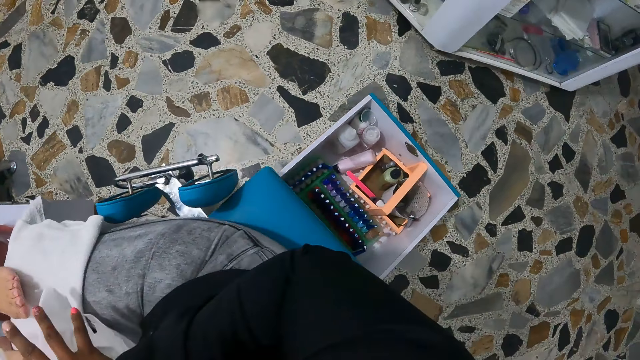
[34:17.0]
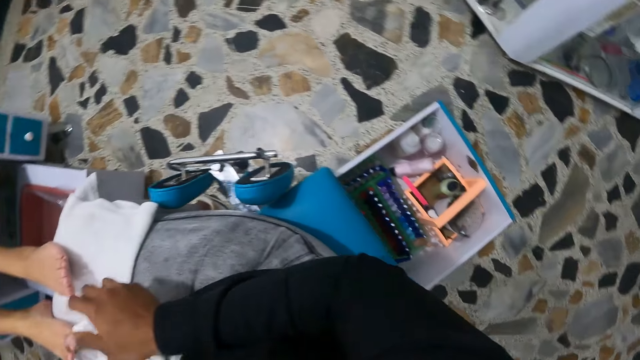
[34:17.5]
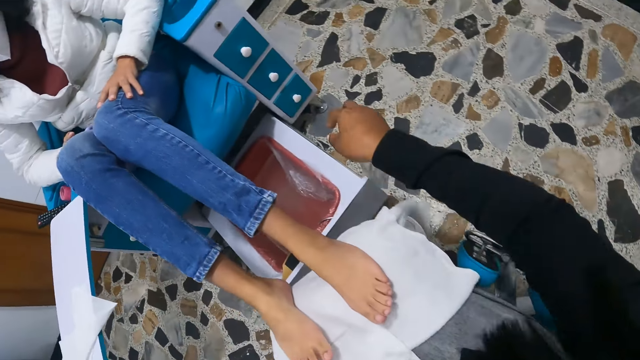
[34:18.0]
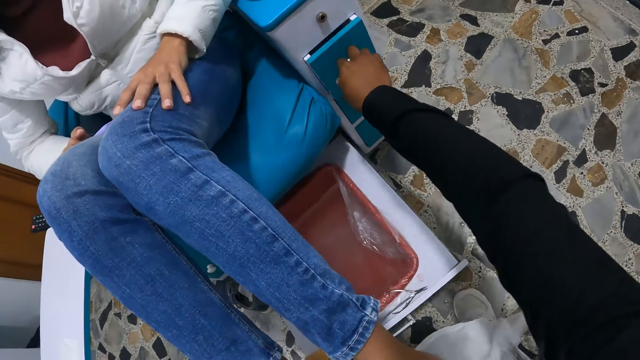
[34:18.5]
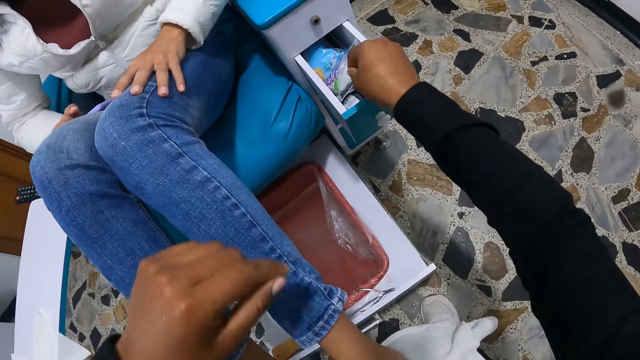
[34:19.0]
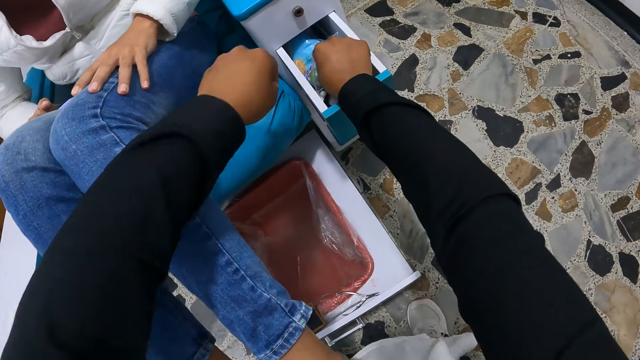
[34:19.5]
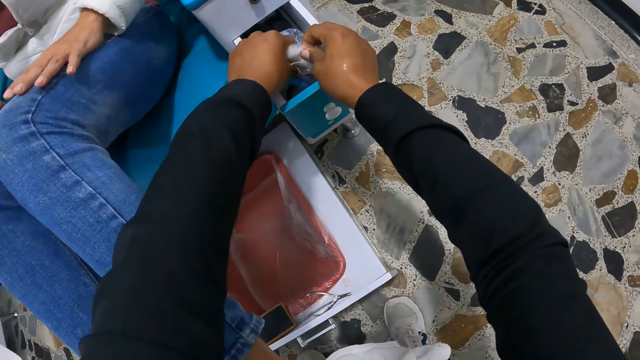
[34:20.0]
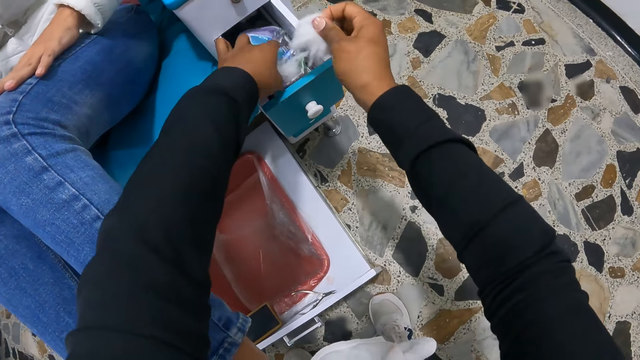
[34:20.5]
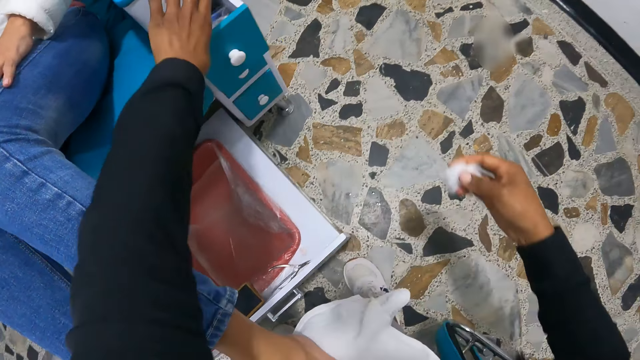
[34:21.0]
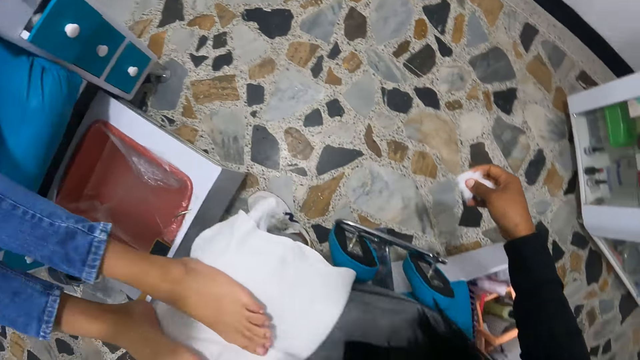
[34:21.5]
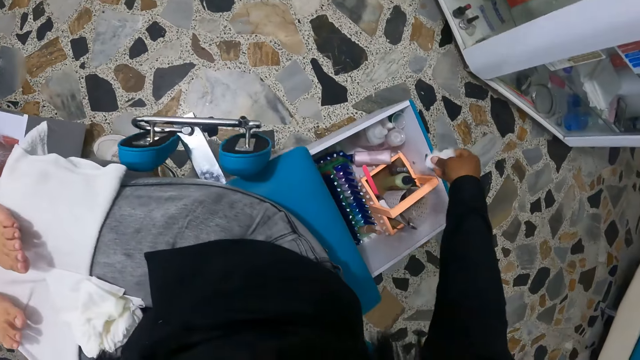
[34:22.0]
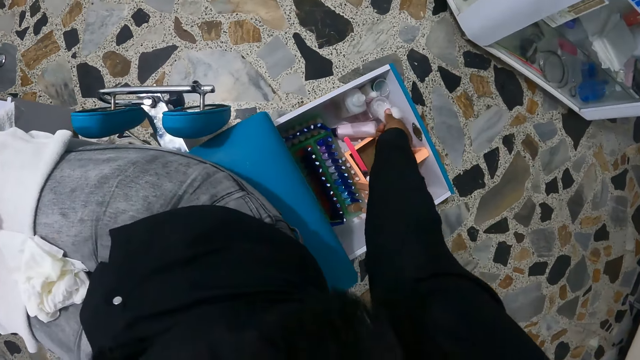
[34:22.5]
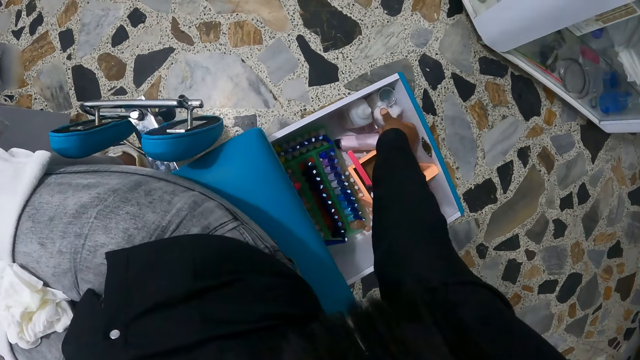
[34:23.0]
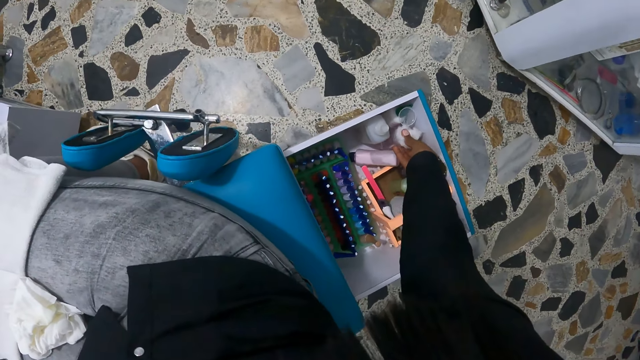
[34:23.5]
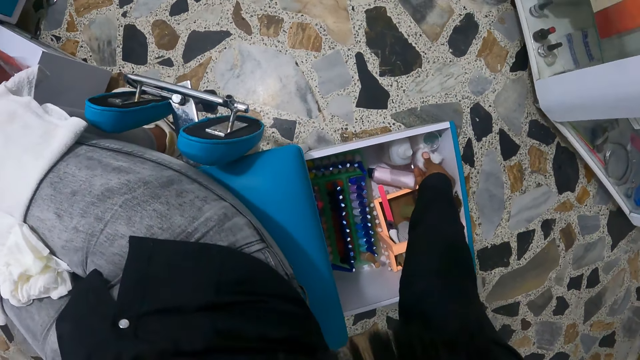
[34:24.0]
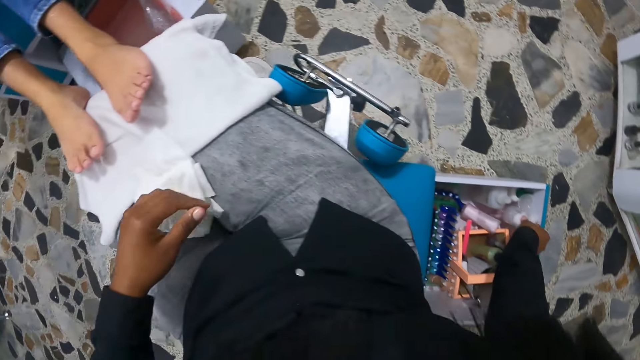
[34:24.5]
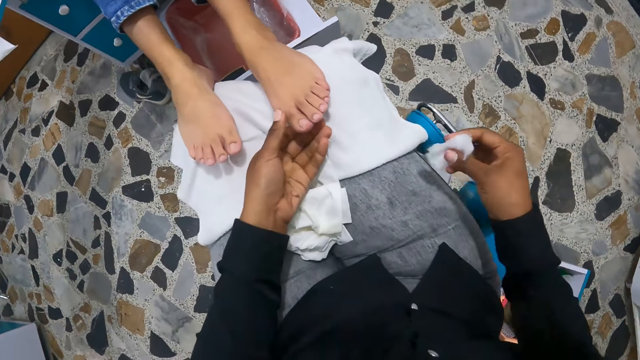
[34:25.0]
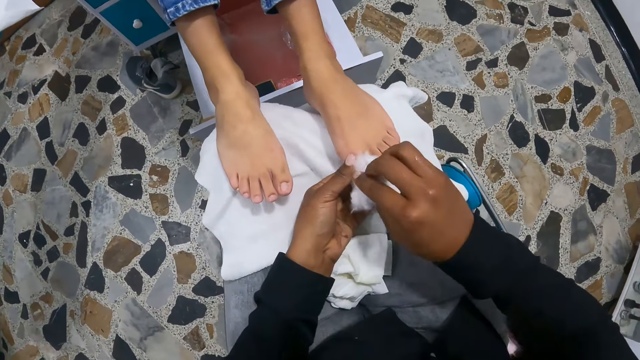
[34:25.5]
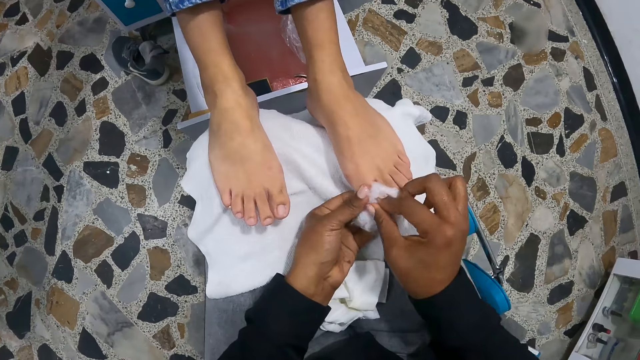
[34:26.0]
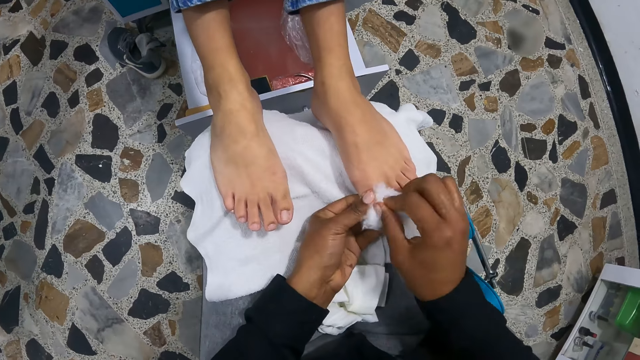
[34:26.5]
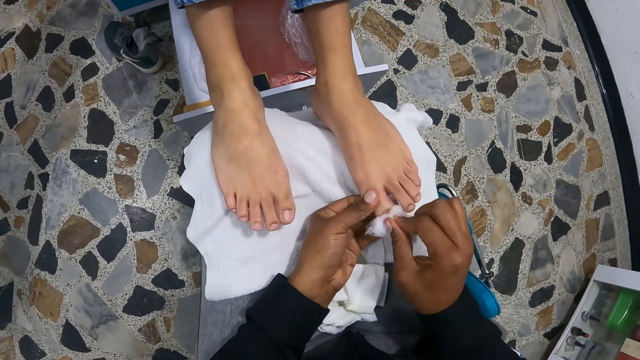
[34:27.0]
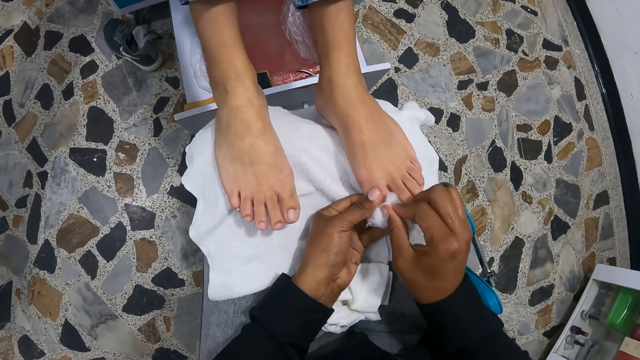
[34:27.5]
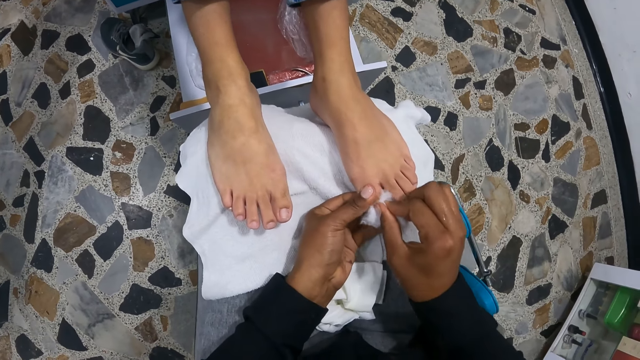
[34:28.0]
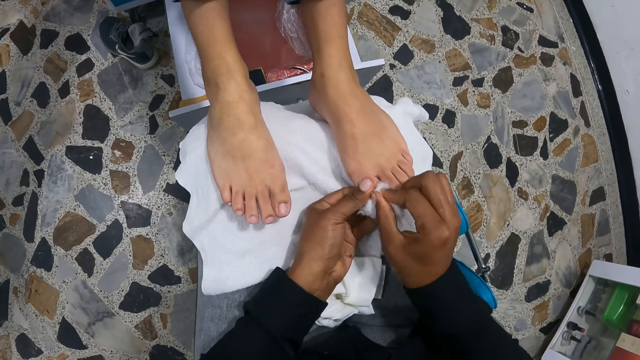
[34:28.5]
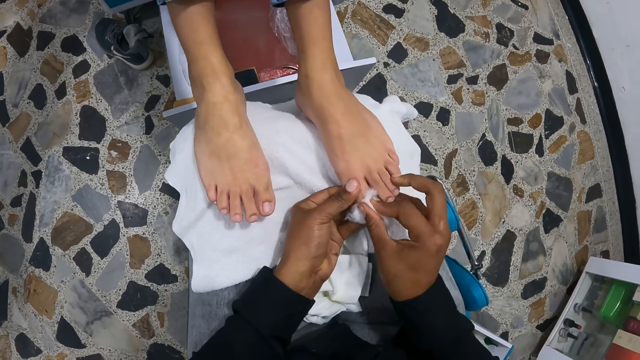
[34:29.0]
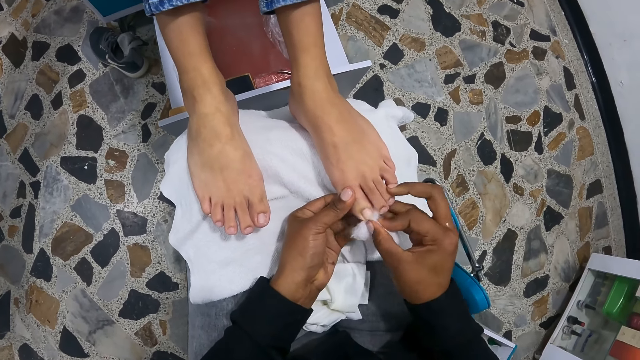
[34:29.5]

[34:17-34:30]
The camera wearer cleans her hand with the white cloth. She drops the white cloth on her lap with her right hand. She pulls her hand off the feet. She opens a drawer on a massage chair with her right hand. She cuts a cotton wool from a cotton wool sachet in the drawer with her right hand. She holds the cotton paper. She closes the drawer on the massage chair with her right hand. She pulls her hand off the drawer. She applies a nail cream in the box on the floor on the cotton wool in her right hand. She holds the left foot of the woman with her left hand. She applies cream on the woman's nails with the cotton wool. She cleans the toenails of the left foot of the woman with the cotton wool in her right hand.

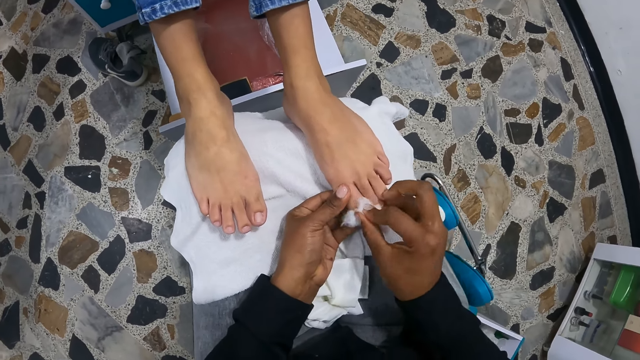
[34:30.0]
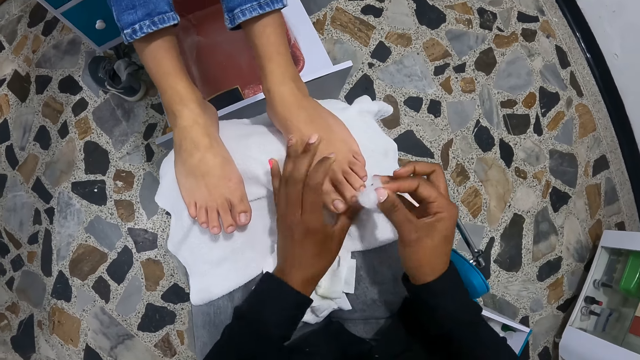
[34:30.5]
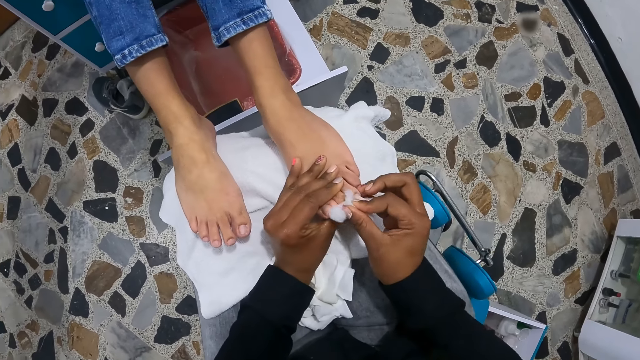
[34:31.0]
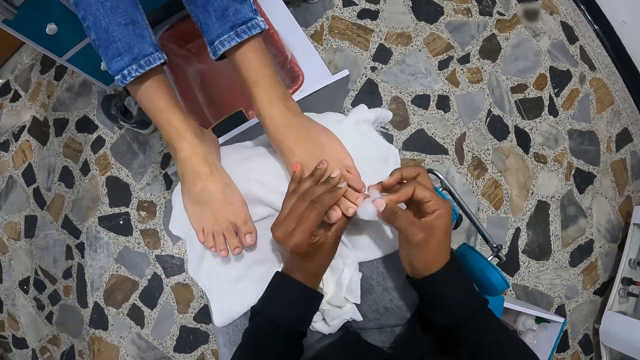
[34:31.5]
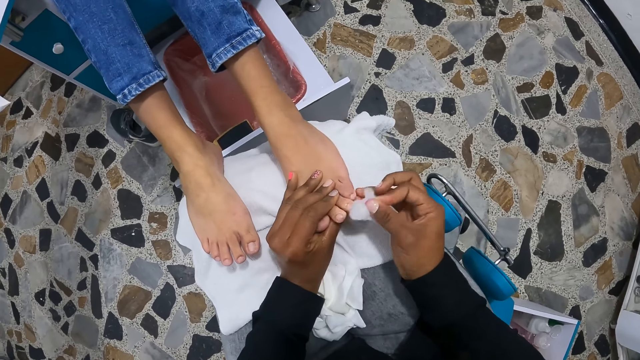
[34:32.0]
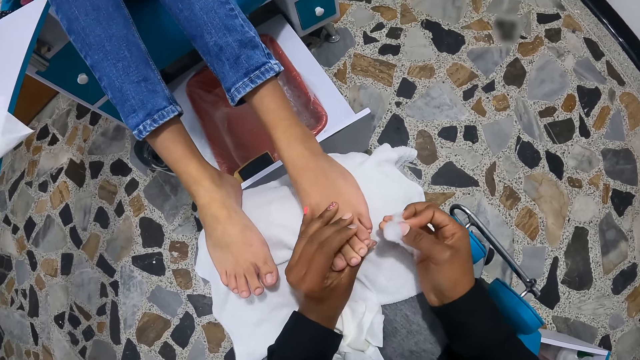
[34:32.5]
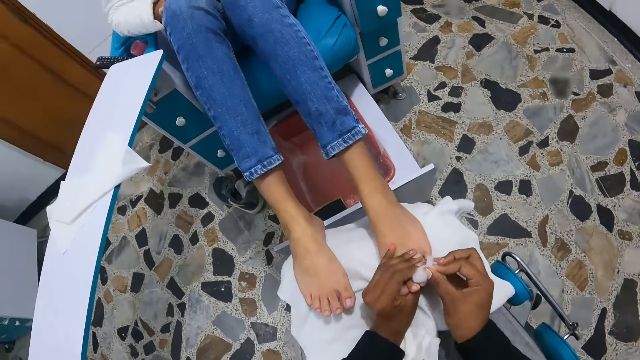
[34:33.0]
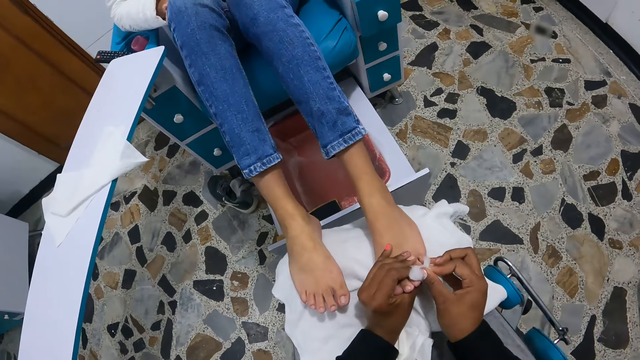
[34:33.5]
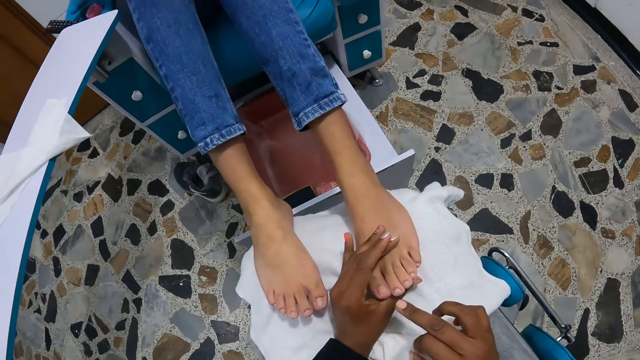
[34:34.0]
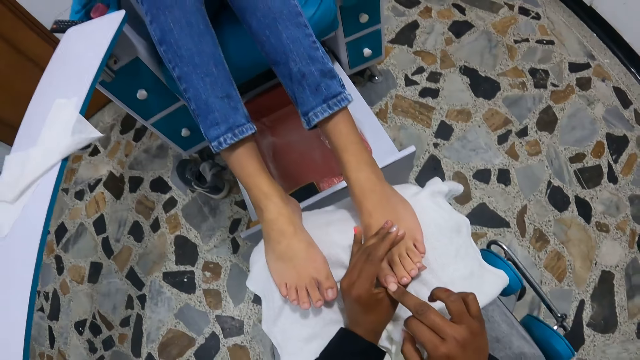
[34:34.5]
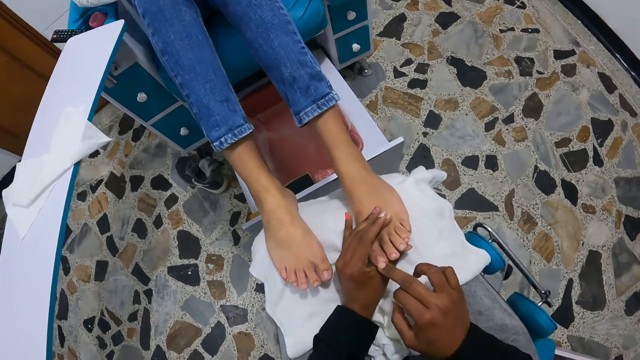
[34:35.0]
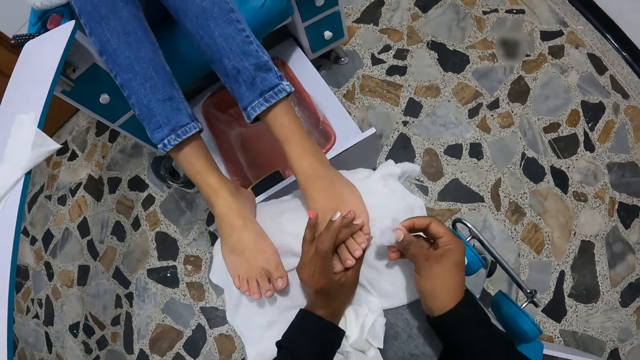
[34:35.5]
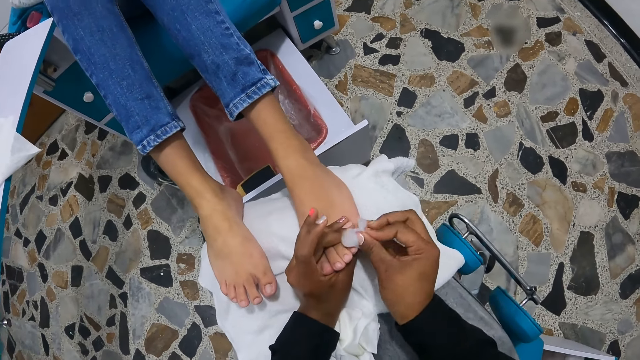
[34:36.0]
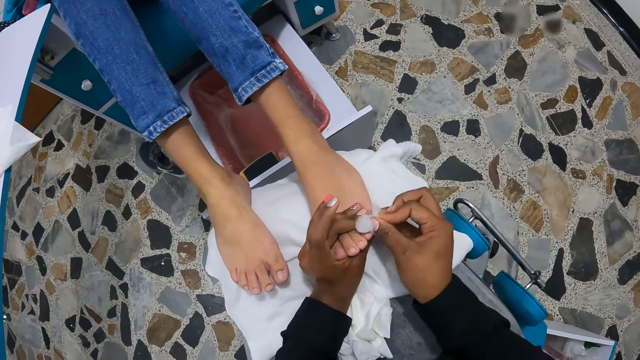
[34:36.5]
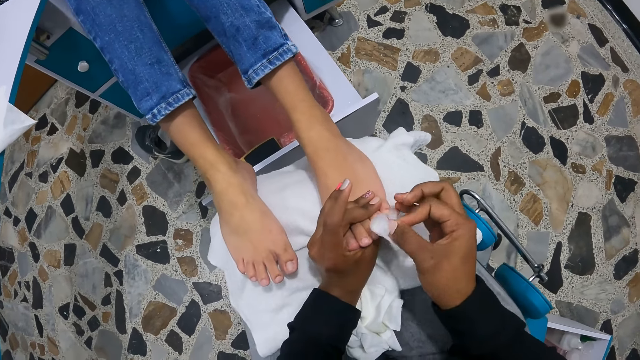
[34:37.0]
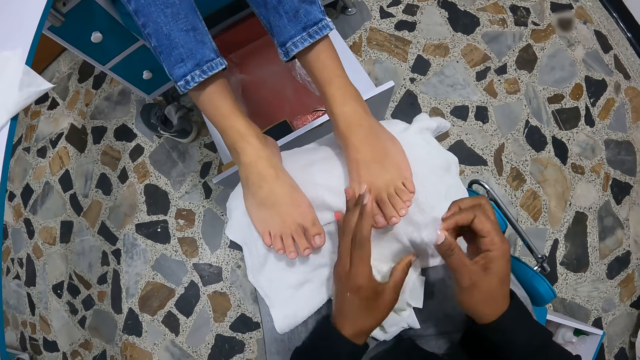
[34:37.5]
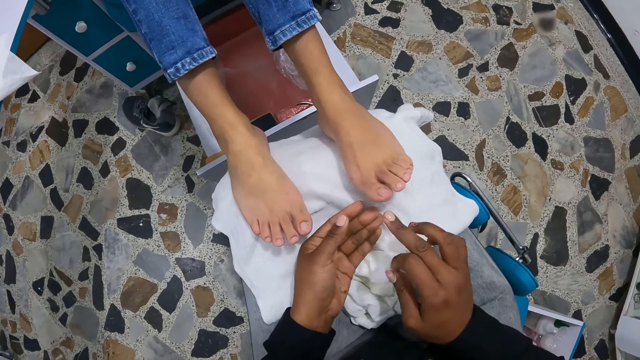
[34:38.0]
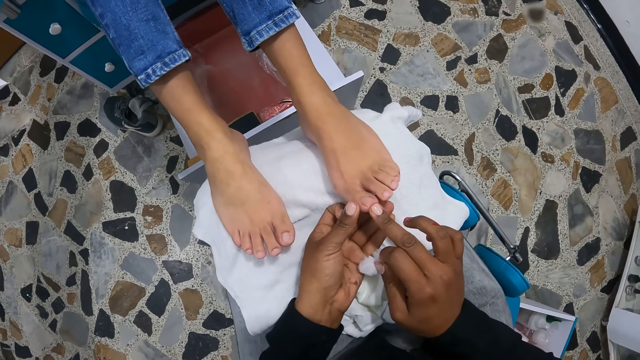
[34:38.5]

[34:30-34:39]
The camera wearer examines the woman's nails. He clears the woman's nails with a cotton wool. He pulls his hand off the woman's feet. He holds the woman's feet with both hands.
